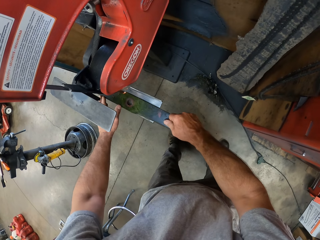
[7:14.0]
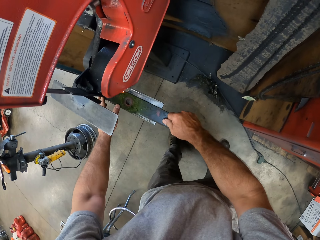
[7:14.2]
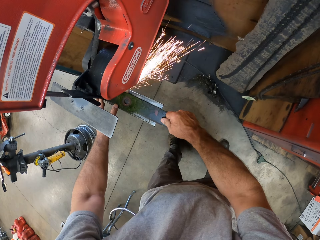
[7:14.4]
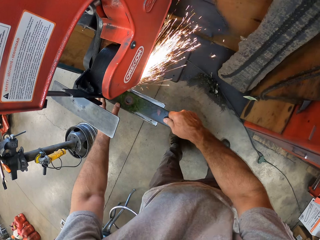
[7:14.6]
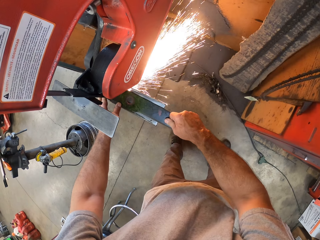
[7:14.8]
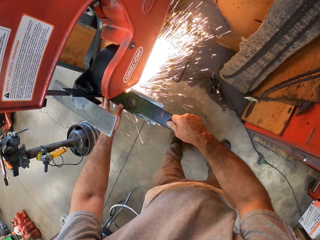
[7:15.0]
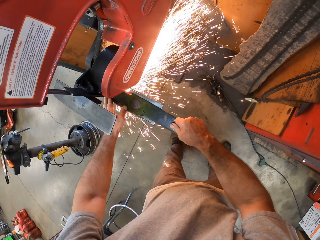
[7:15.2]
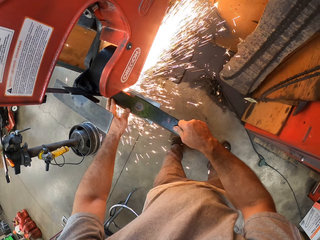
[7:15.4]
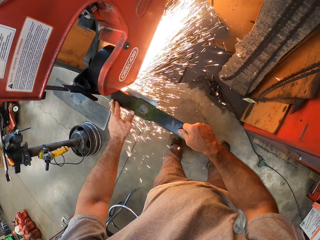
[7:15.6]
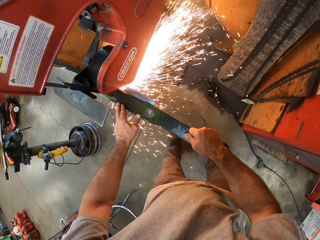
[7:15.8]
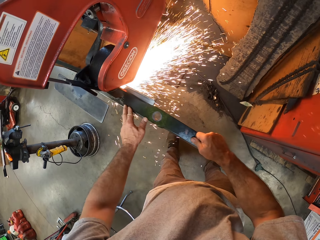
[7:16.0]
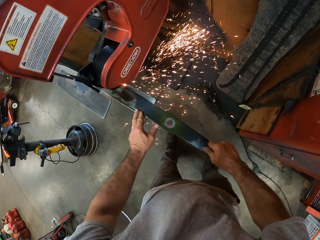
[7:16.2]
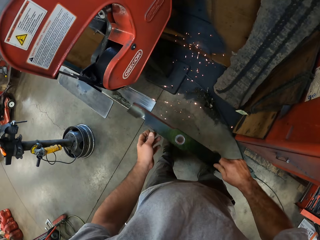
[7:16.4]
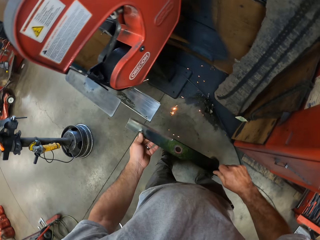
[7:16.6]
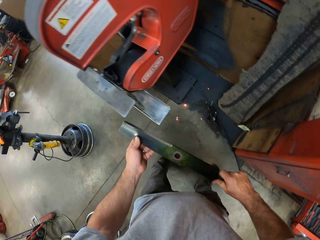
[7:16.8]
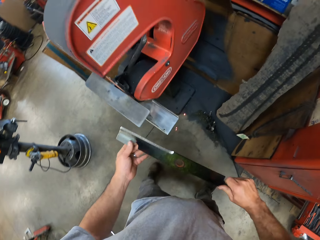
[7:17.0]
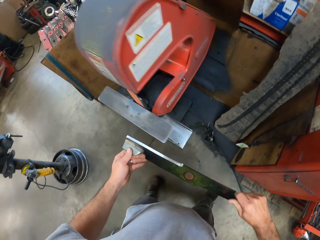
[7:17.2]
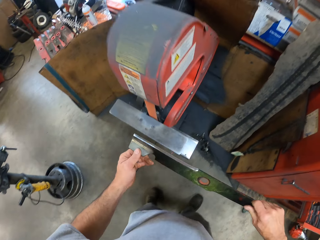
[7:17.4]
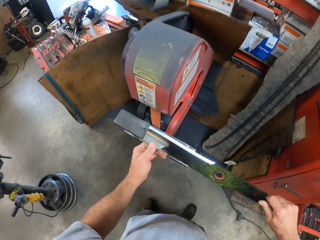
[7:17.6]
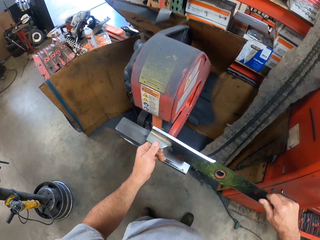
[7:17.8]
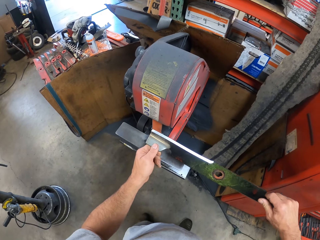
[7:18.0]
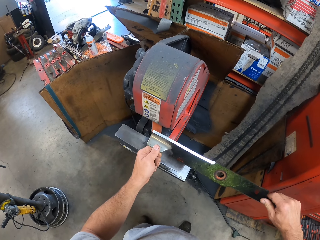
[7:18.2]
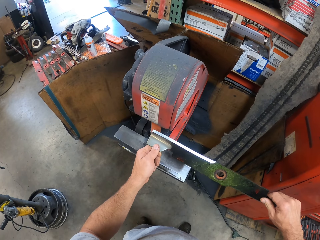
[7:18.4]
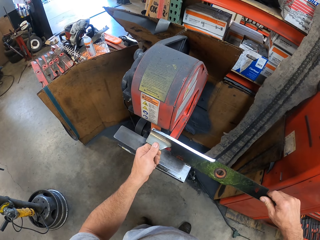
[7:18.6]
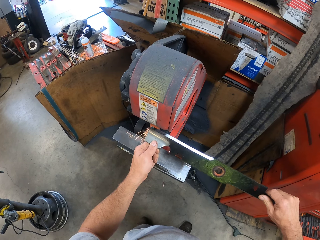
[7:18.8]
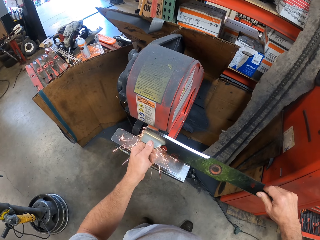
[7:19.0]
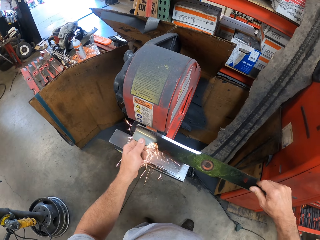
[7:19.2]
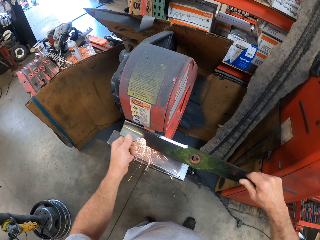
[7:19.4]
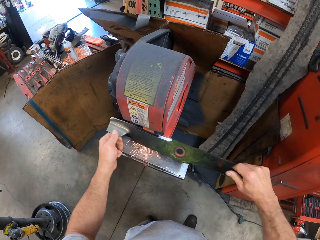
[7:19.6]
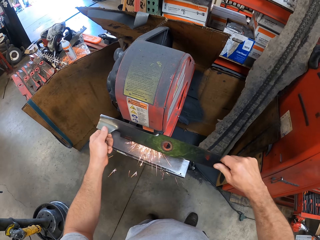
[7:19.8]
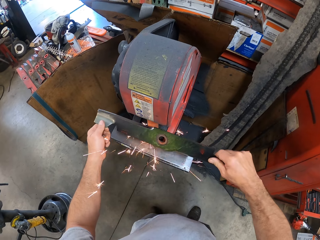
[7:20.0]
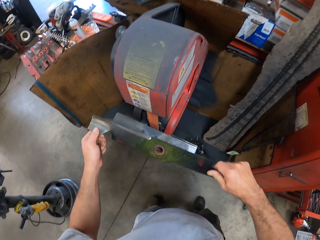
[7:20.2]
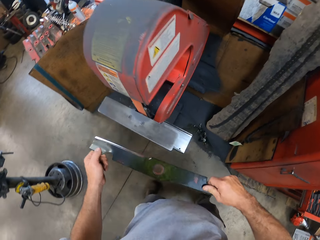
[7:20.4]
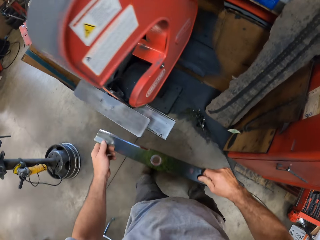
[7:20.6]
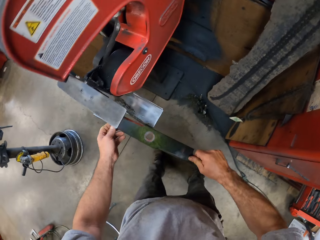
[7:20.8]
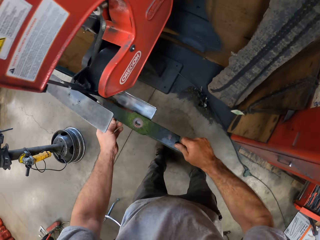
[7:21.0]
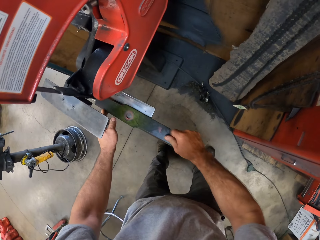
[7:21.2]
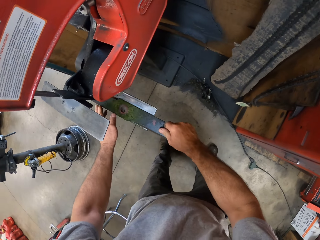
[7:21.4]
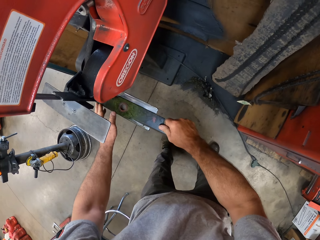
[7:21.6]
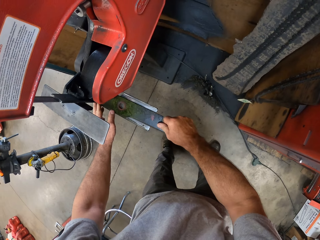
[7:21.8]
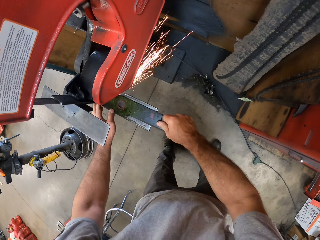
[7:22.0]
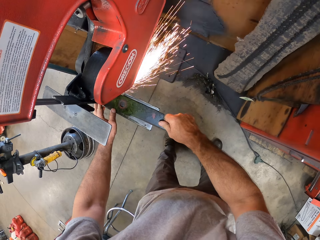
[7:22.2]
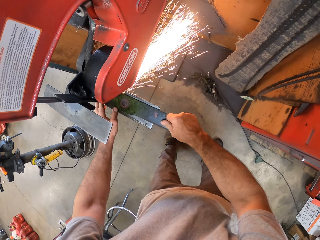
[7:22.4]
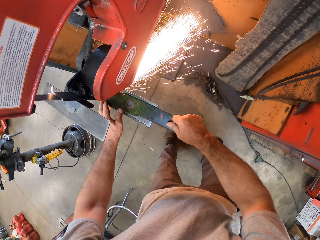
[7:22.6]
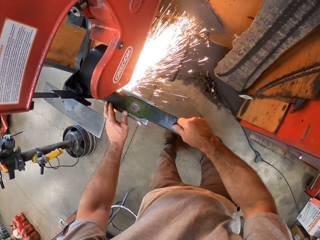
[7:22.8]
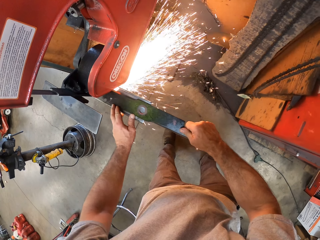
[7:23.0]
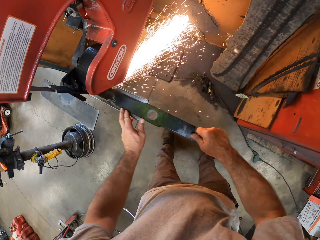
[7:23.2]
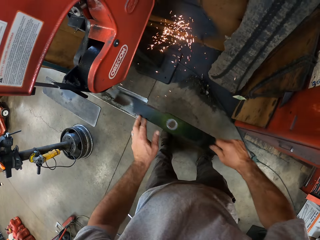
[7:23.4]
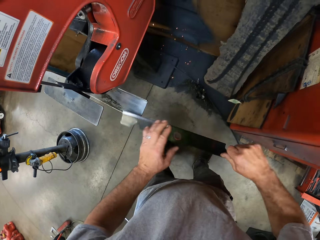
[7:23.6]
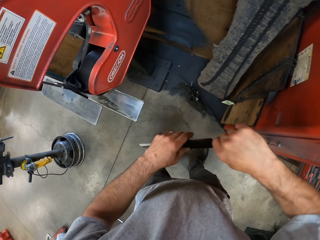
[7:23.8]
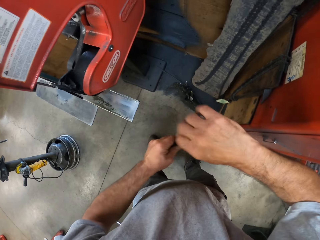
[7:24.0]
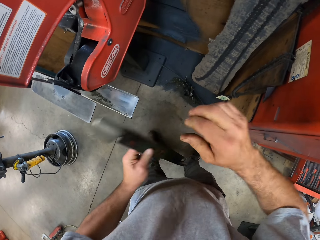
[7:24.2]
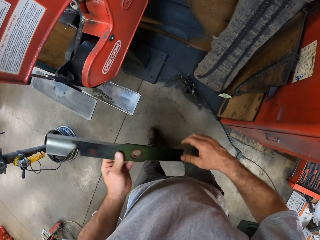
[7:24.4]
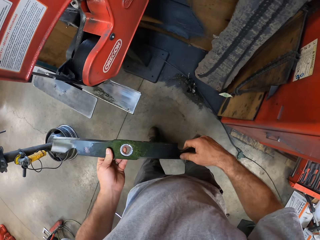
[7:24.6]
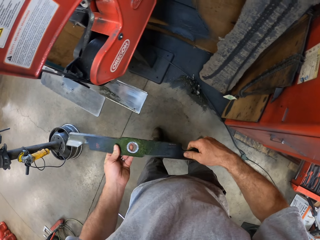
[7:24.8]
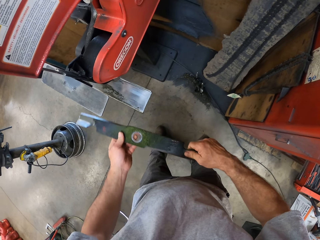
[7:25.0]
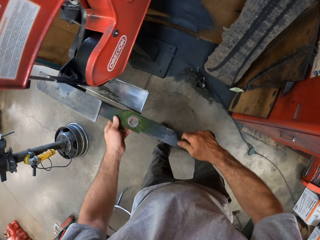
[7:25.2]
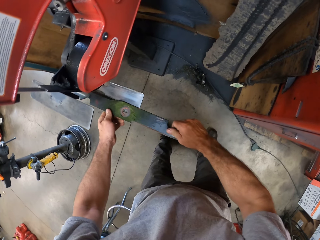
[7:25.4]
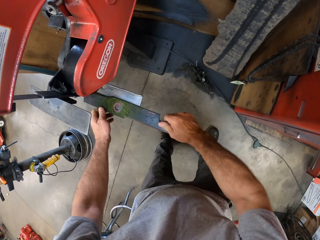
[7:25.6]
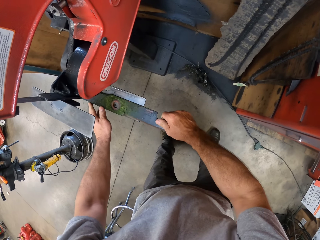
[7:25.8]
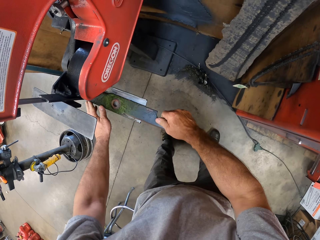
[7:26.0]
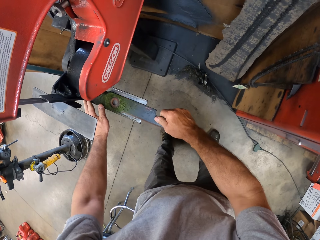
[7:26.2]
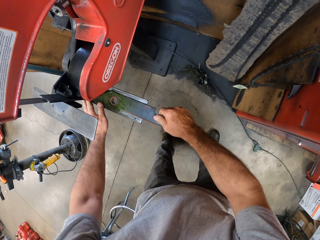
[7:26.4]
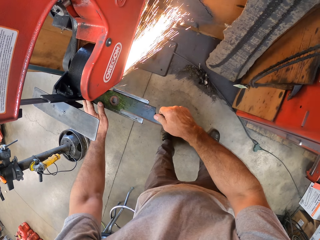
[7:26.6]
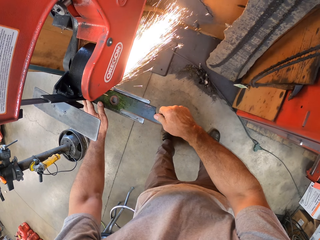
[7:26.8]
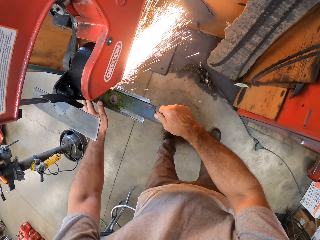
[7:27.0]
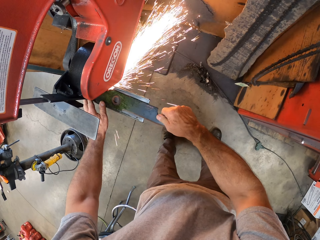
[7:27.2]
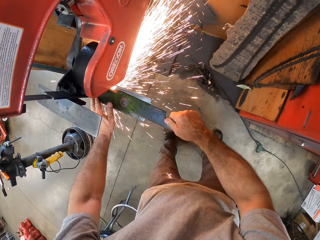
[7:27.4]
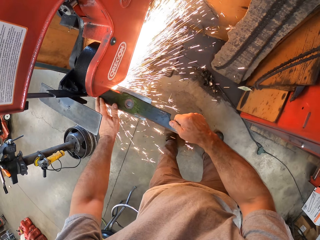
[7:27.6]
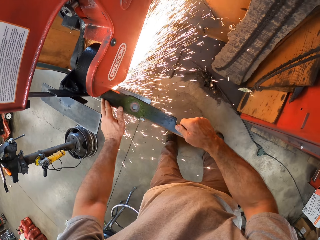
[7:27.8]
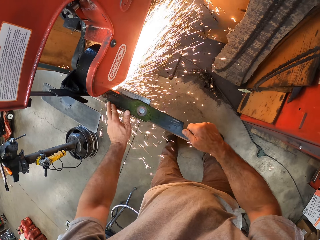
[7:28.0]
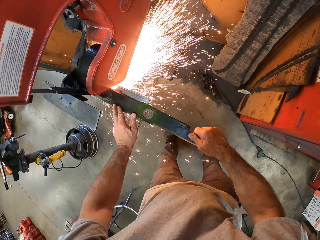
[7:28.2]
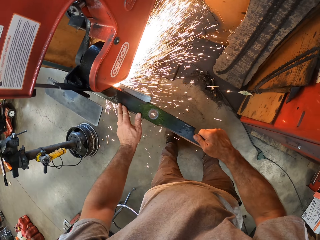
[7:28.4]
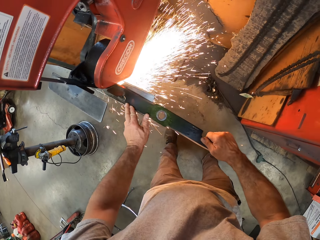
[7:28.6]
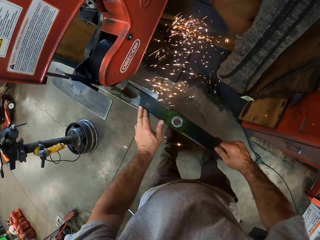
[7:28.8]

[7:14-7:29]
The camera wearer holds the lawn mower blade in his hands. He files the blade with the lawn mower blade sharpener. He places the blade on the lawn mower blade sharpener. He sharpens the blade with the lawn mower blade sharpener. He flips the blade. He places the blade on the lawn mower blade sharpener. He sharpens the blade with the lawn mower blade sharpener.

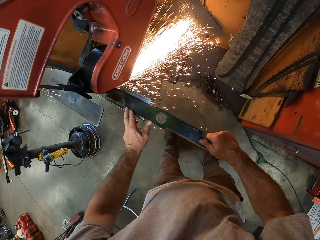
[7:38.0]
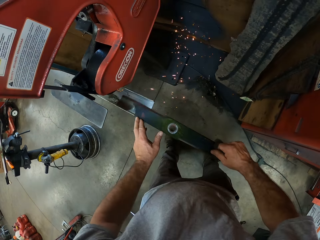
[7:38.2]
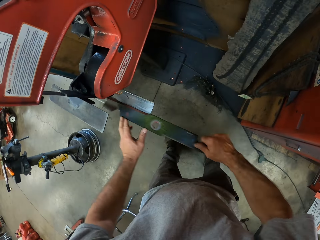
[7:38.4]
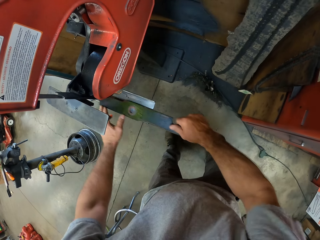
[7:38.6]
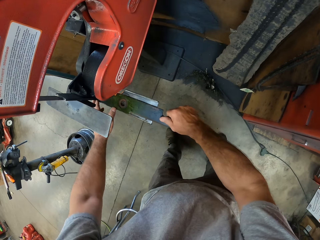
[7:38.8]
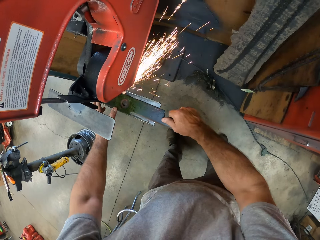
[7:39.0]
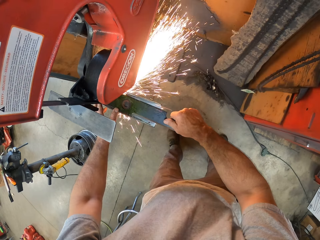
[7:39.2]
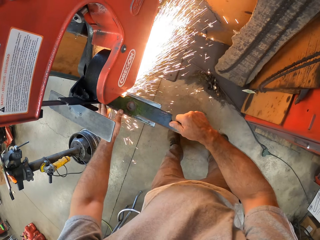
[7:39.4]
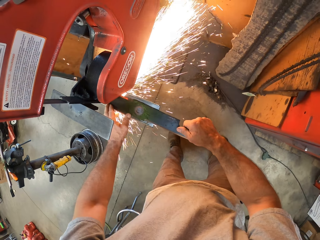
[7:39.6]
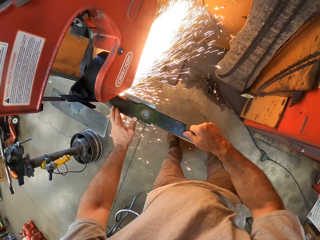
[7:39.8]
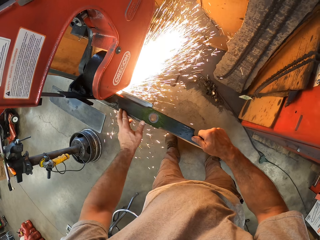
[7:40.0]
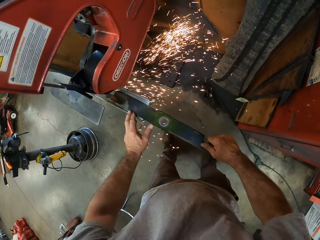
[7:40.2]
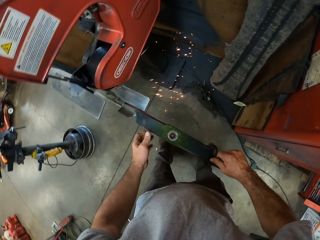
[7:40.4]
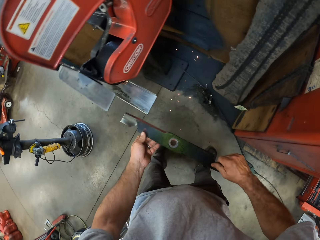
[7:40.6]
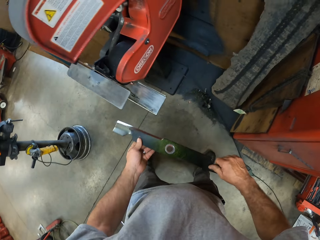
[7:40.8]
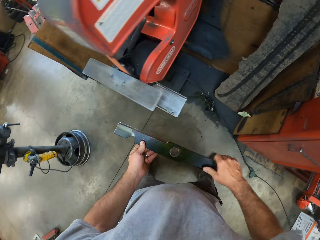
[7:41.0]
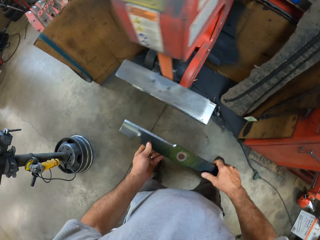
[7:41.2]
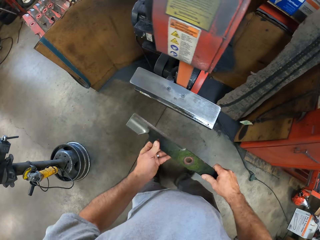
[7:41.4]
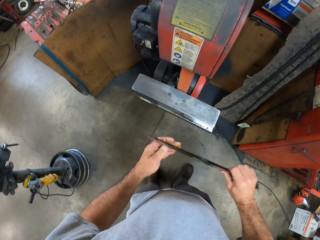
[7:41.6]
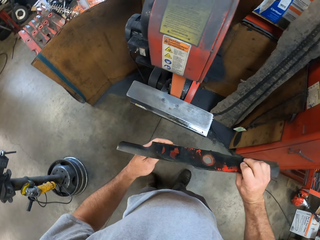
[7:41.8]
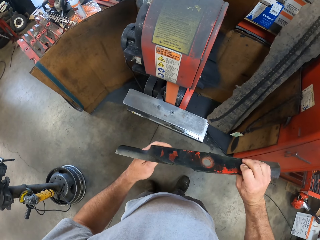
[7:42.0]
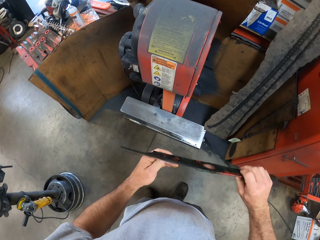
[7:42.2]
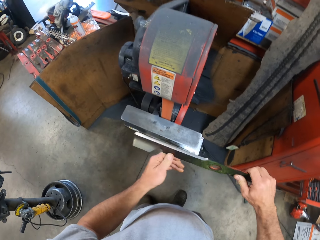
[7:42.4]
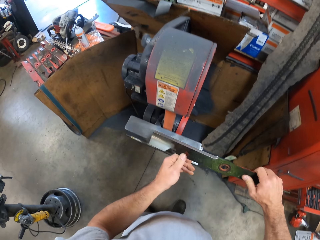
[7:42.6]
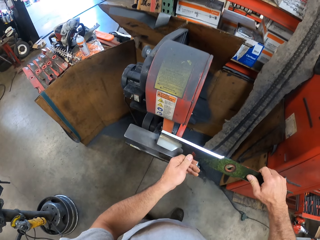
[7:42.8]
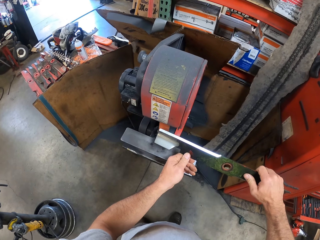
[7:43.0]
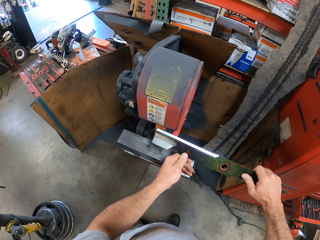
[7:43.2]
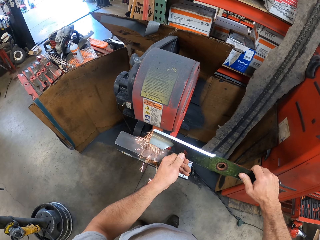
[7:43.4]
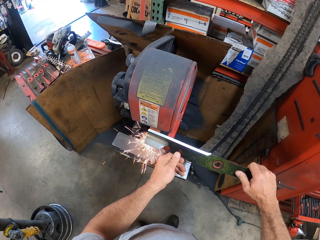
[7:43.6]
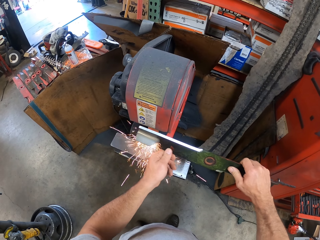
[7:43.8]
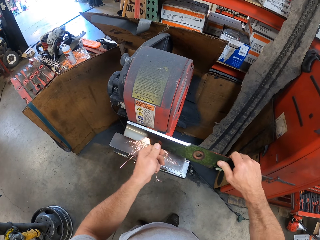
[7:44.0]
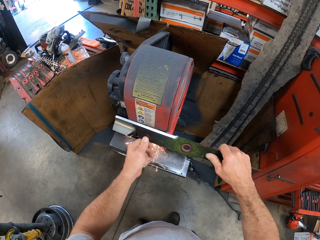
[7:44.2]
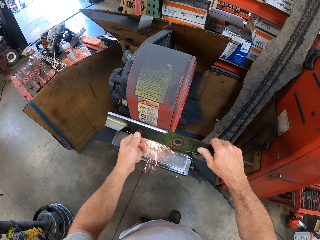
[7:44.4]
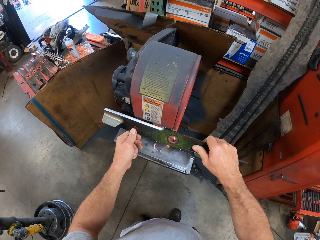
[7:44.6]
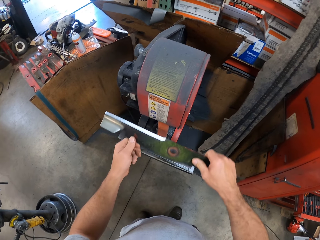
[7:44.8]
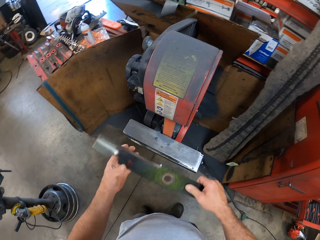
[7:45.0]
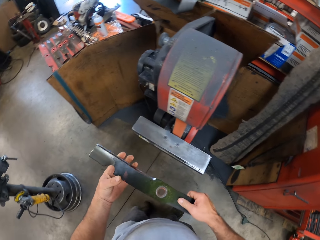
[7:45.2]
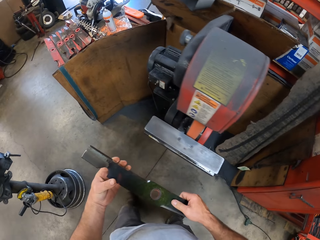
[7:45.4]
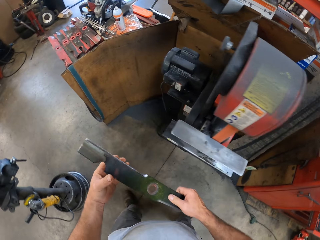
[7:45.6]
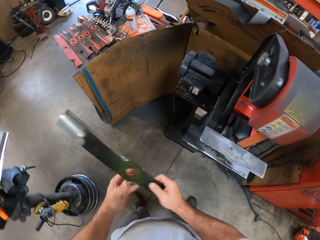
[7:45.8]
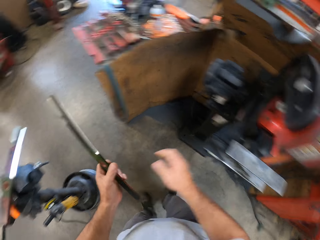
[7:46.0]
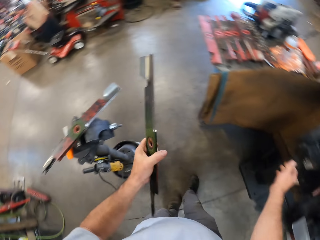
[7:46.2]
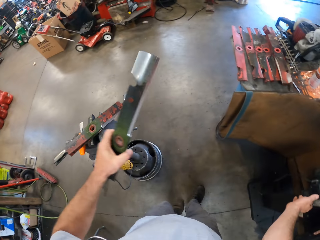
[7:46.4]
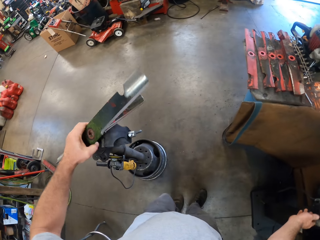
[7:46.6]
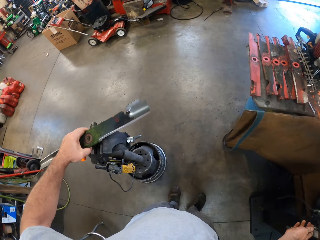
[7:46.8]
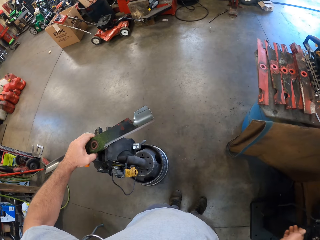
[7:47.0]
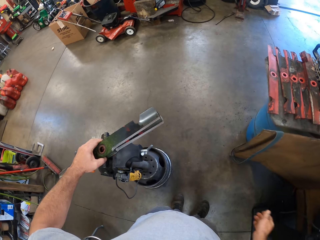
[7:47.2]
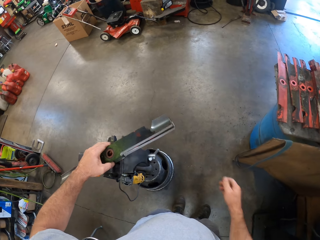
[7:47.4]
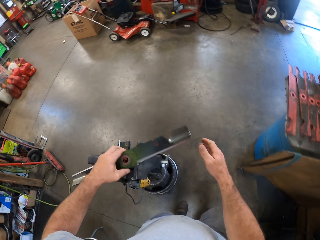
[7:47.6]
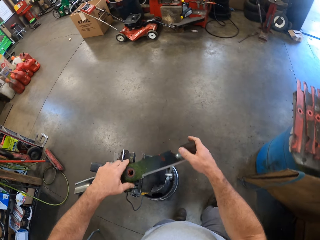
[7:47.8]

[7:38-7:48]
The camera wearer holds the lawn mower blade in his hands. He looks at the blade. He files the blade with the lawn mower blade sharpener. He looks at the blade. He holds the blade in his left hand. He turns off the lawn mower blade sharpener. He places the blade on the vise on the floor.
